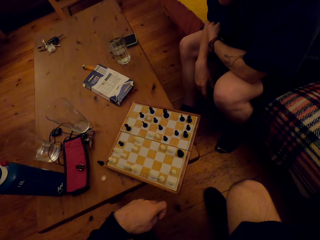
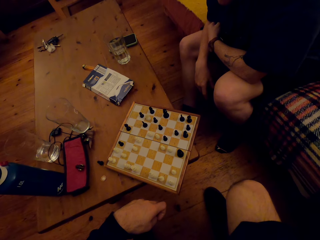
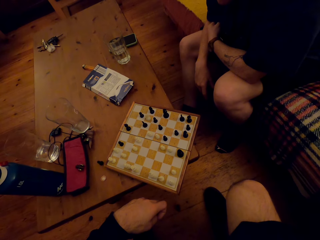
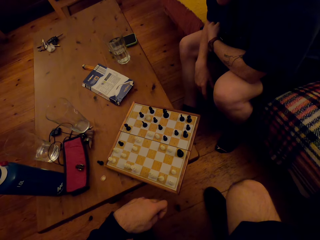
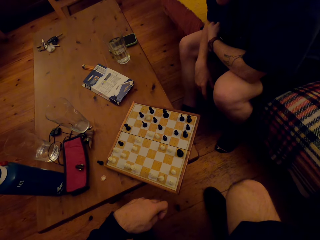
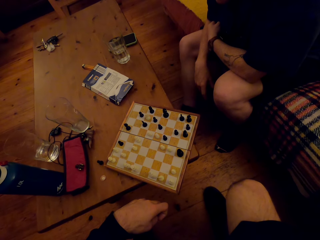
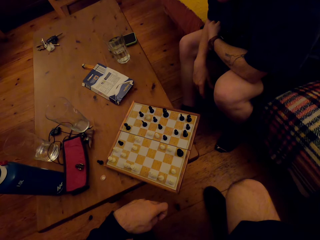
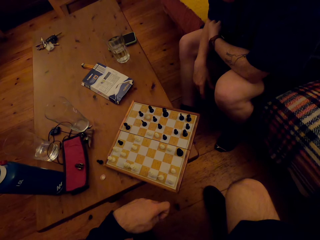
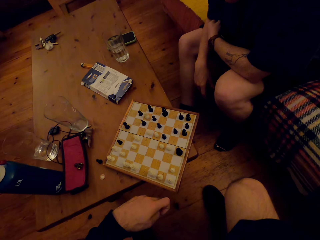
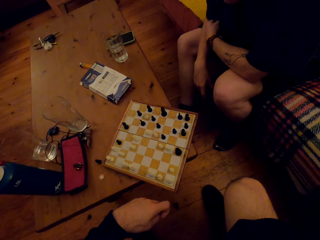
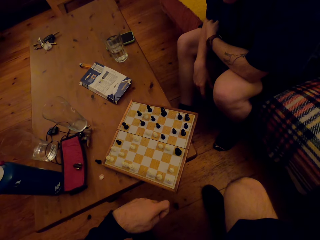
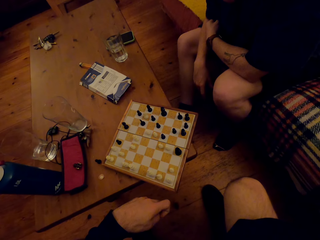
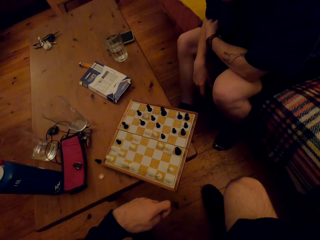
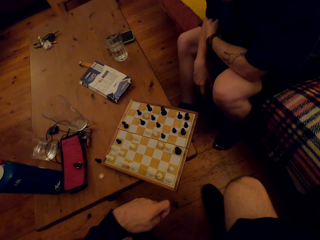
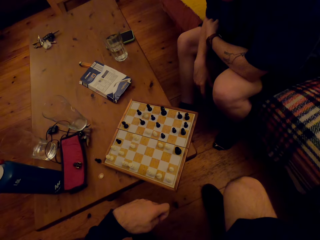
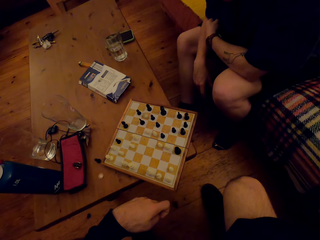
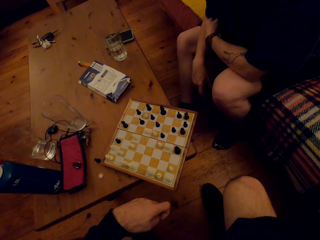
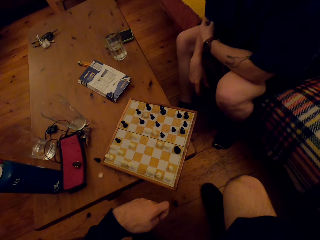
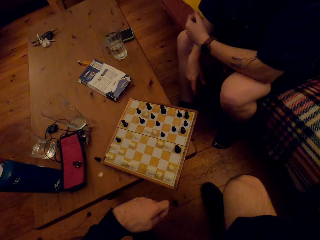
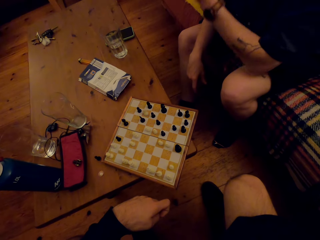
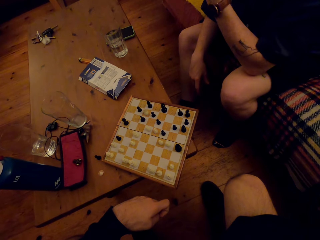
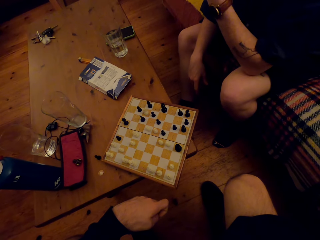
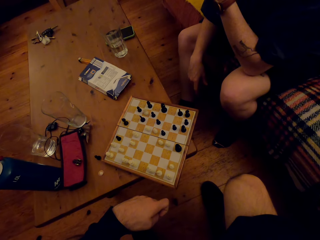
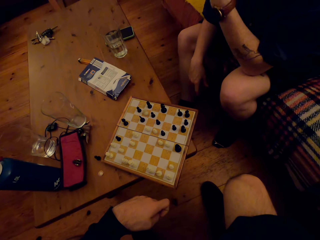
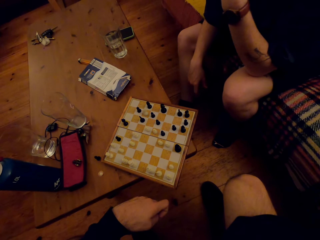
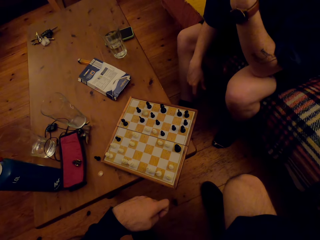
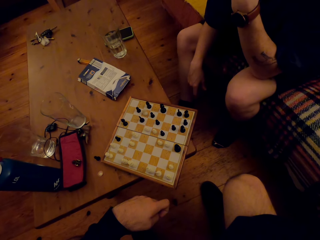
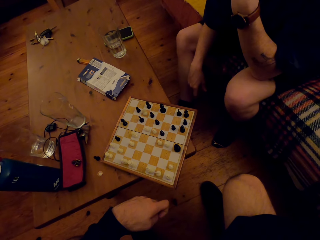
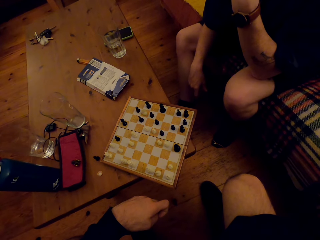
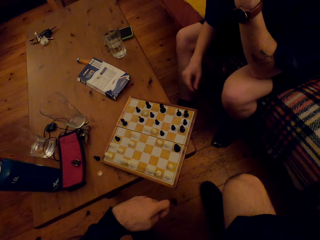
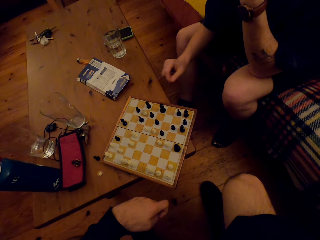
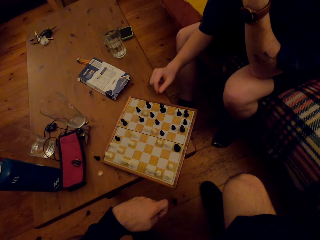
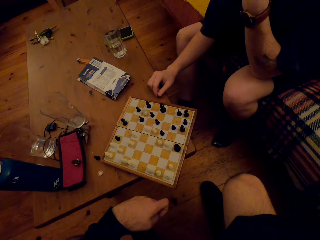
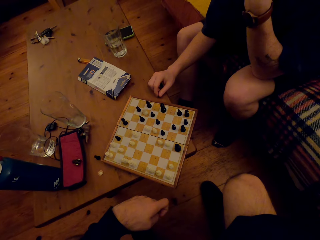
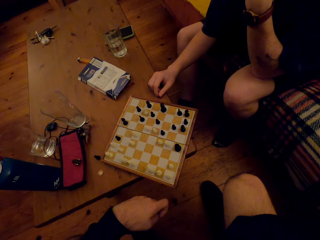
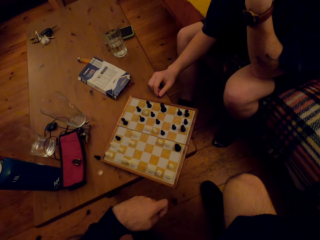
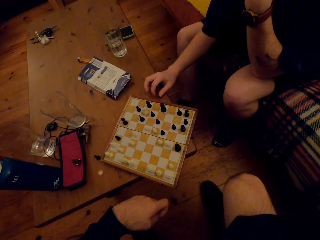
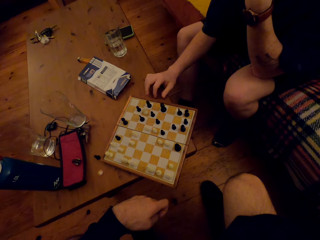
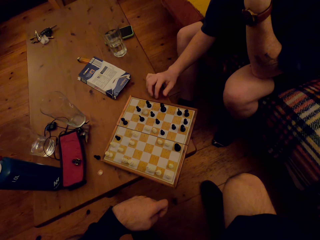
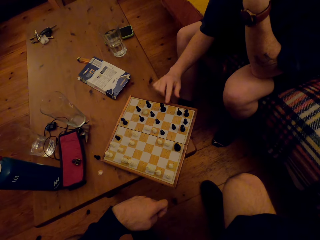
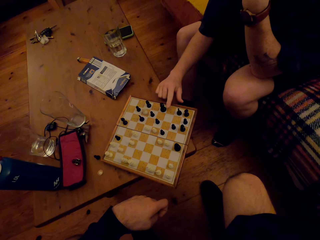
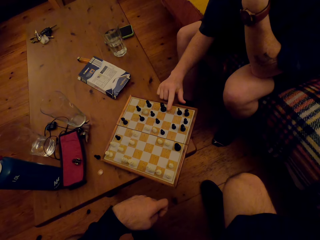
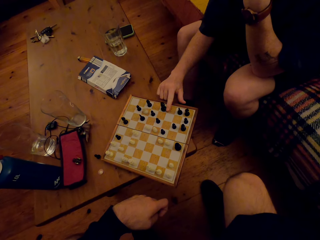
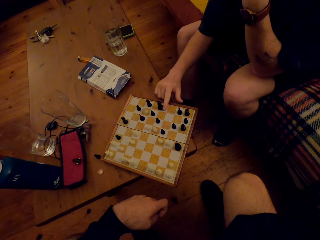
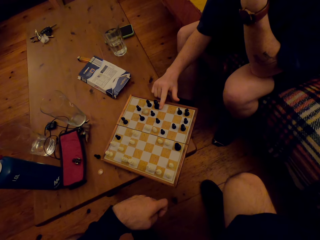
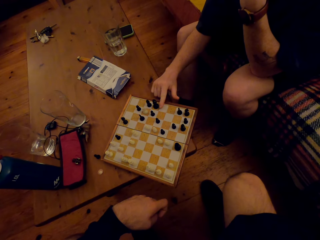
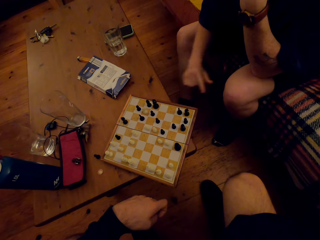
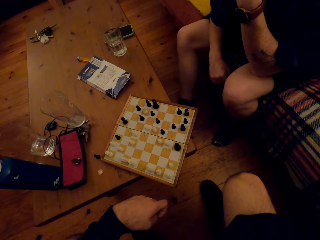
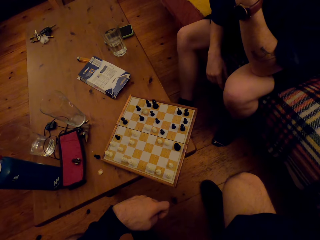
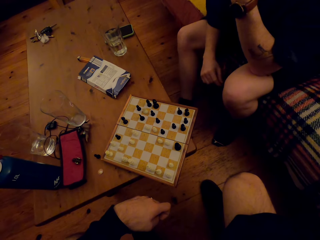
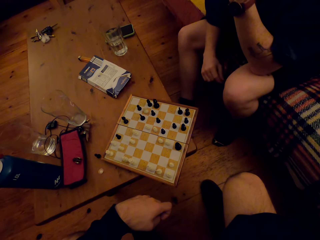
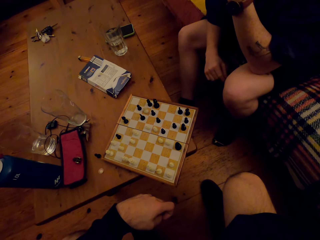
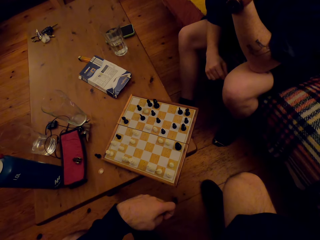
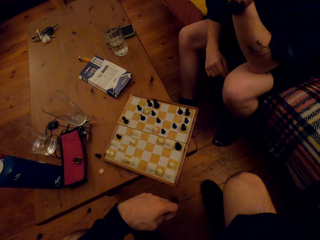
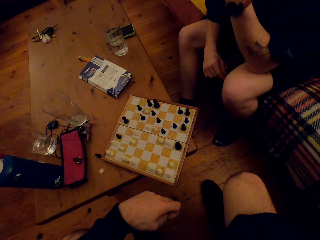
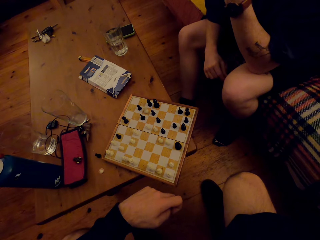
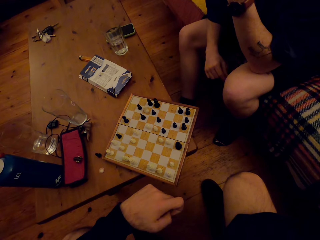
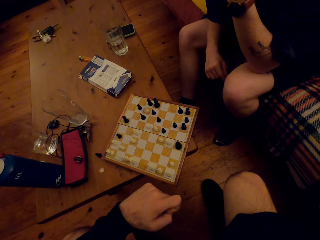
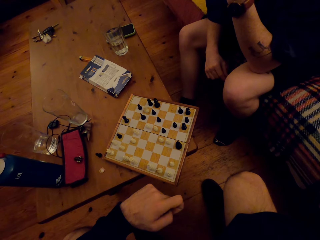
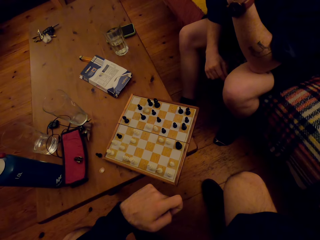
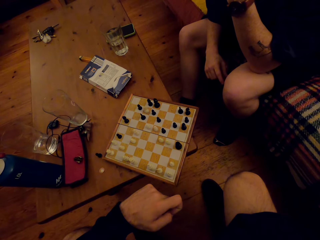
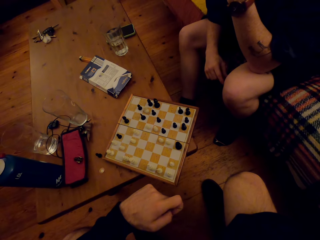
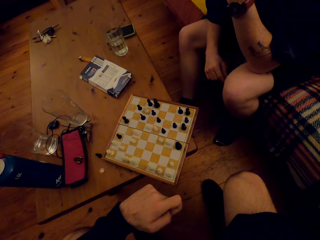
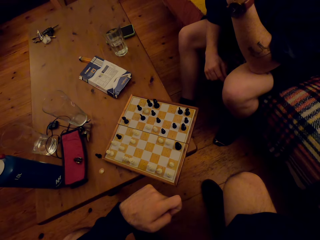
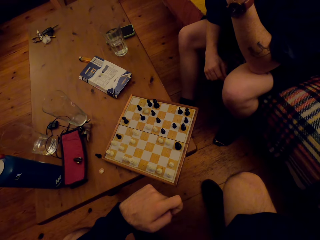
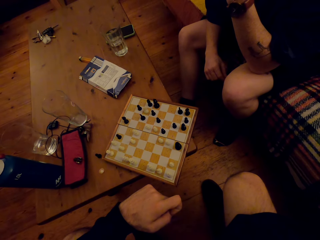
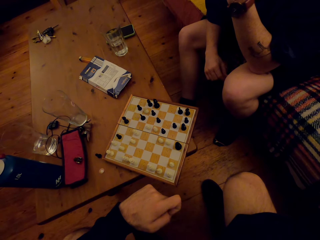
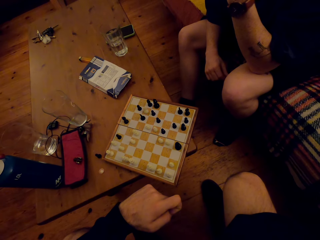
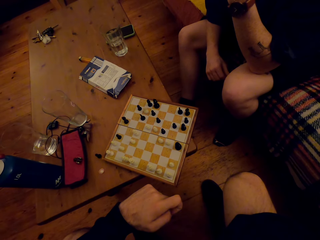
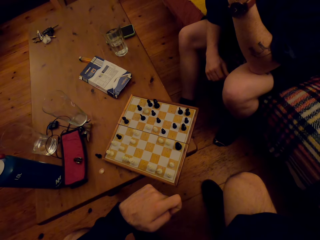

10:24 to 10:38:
A man plays the chess game. The man moves a pawn. The camera wearer looks at the chess game. The man looks at the chess game.

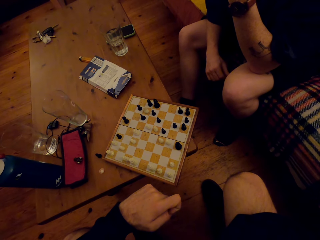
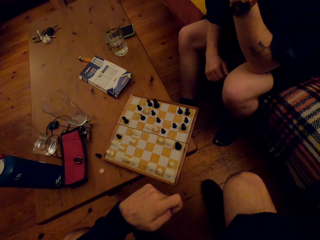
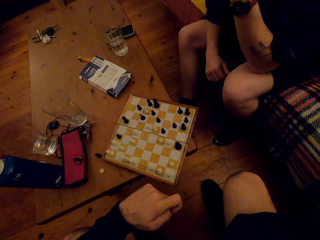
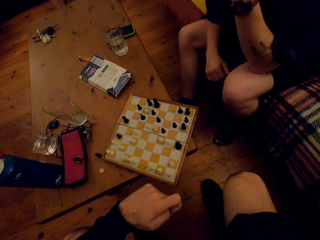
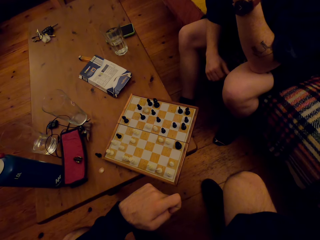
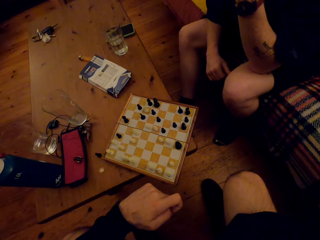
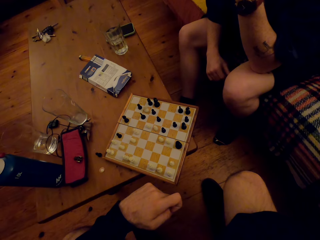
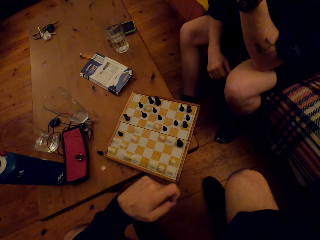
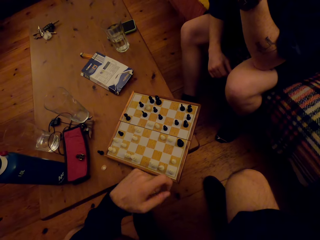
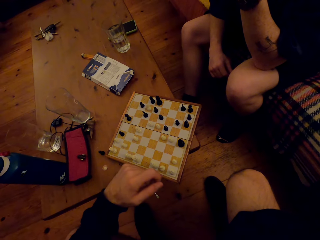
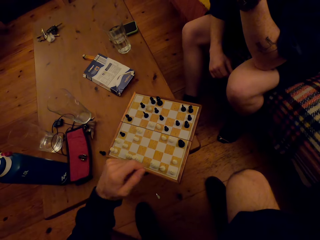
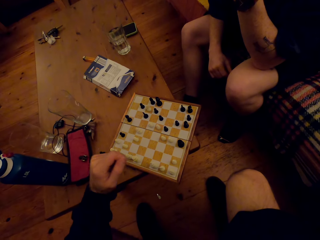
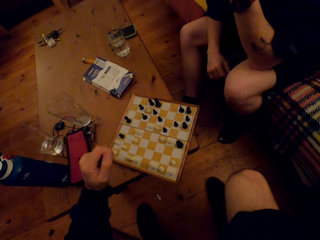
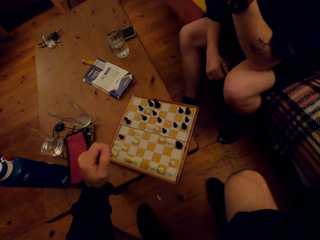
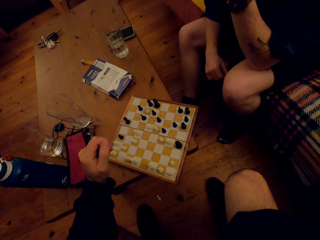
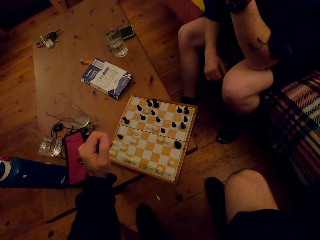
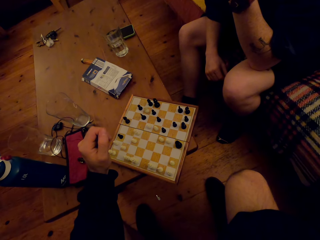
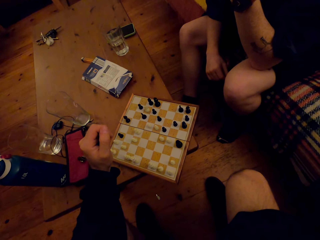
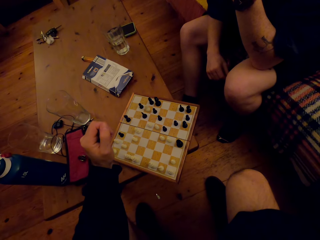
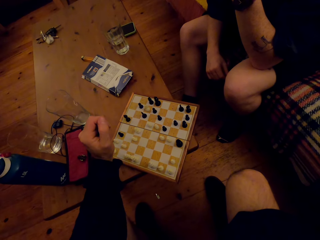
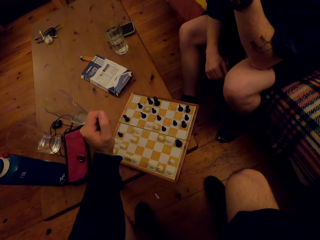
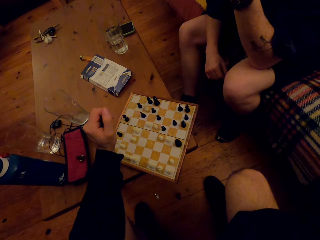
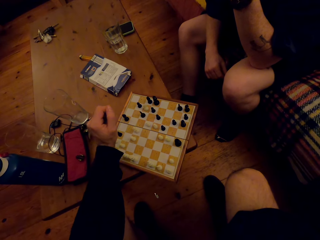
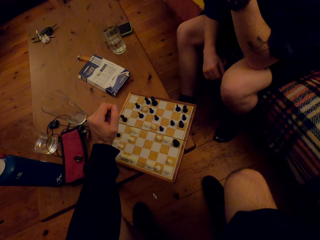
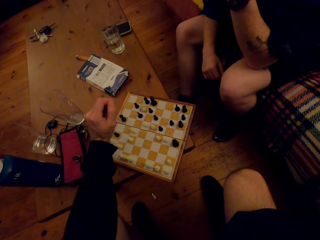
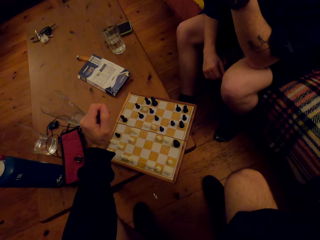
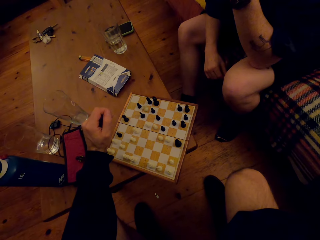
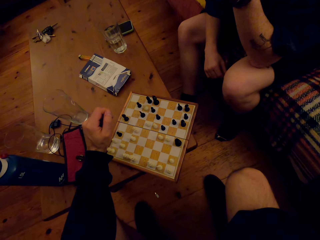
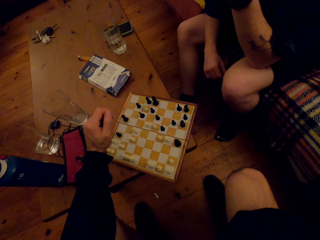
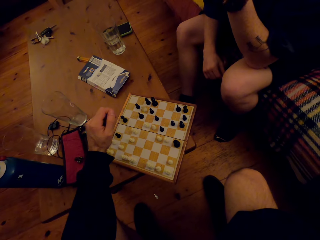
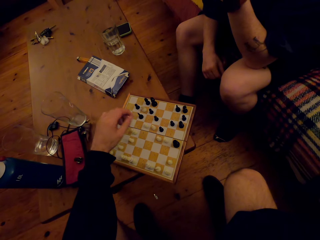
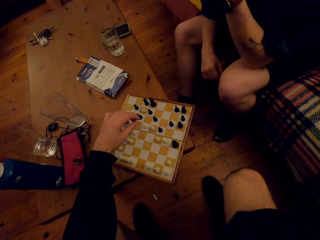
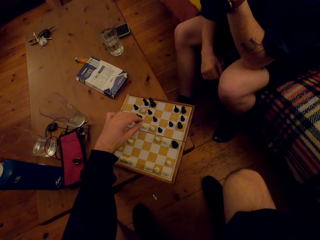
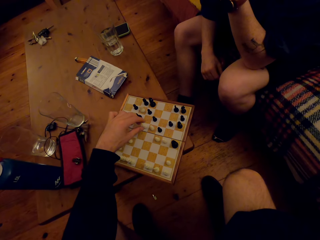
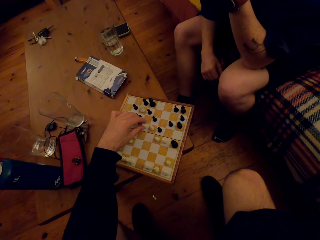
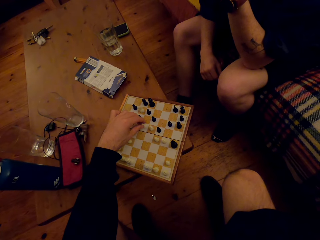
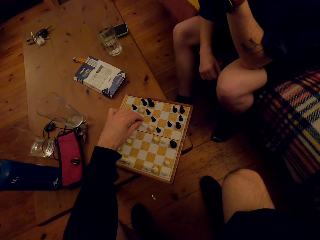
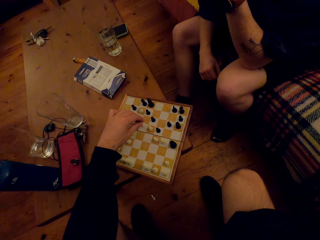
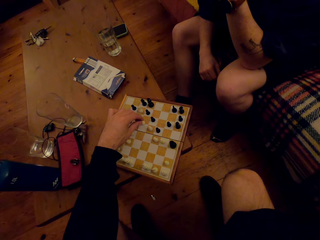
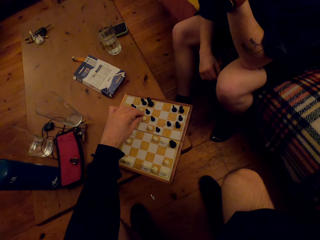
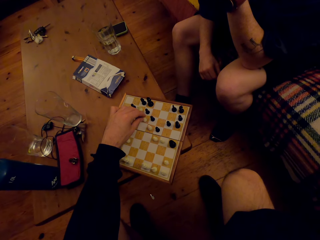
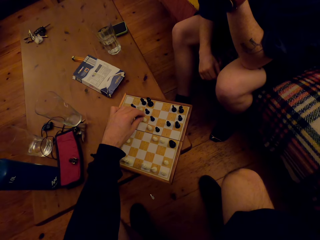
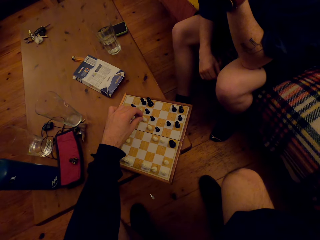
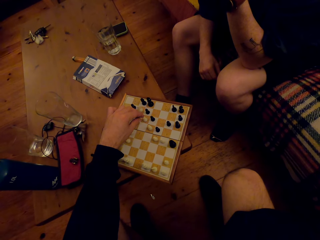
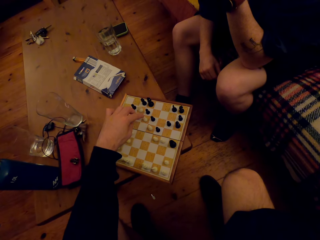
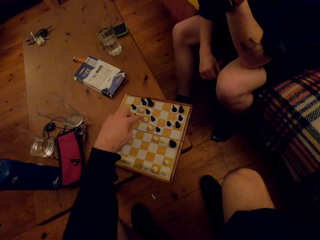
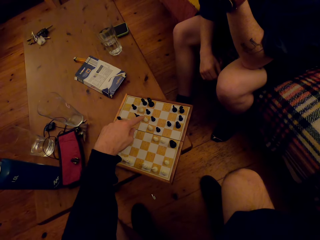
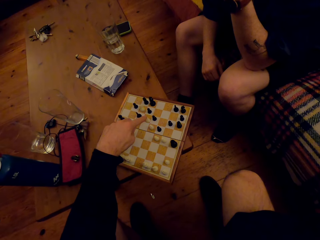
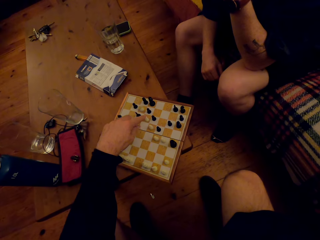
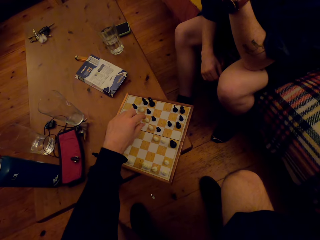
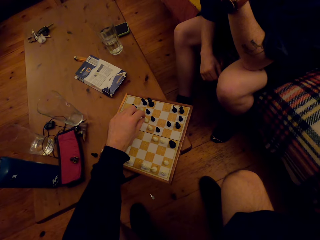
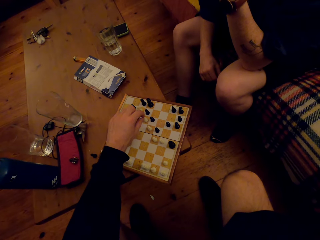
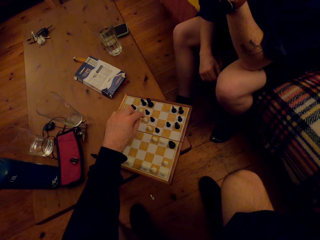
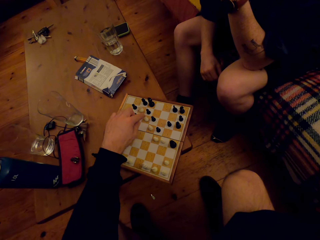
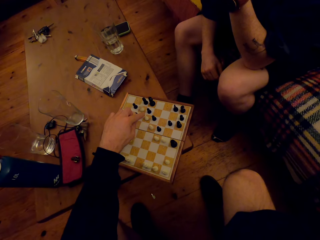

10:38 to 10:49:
The camera wearer plays the chess game. They move a pawn.
